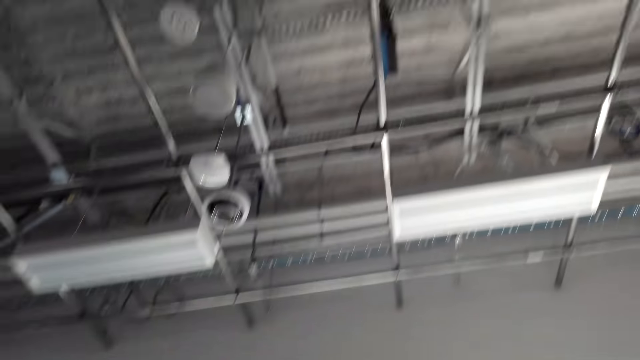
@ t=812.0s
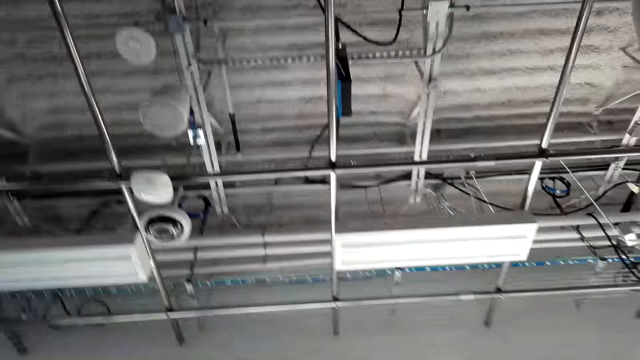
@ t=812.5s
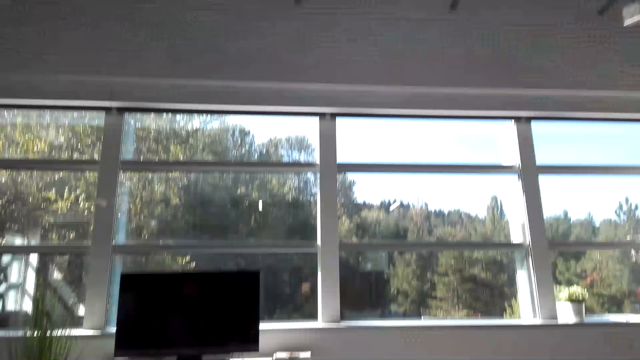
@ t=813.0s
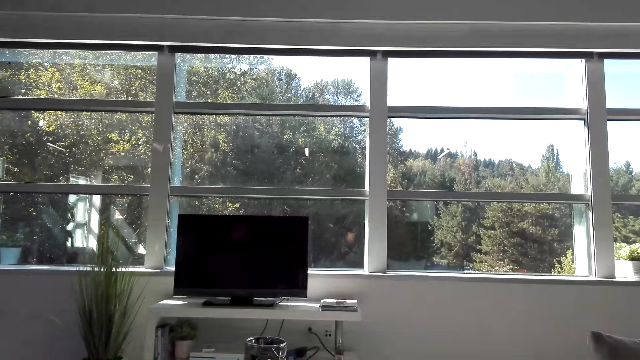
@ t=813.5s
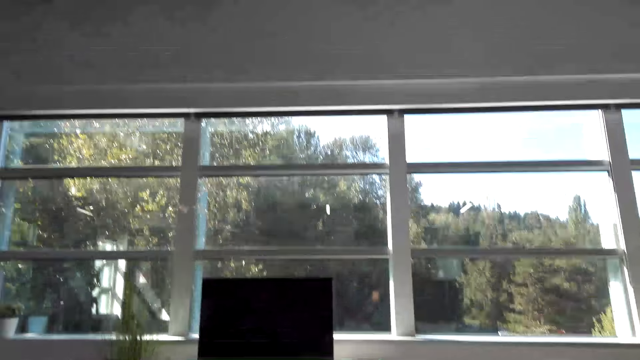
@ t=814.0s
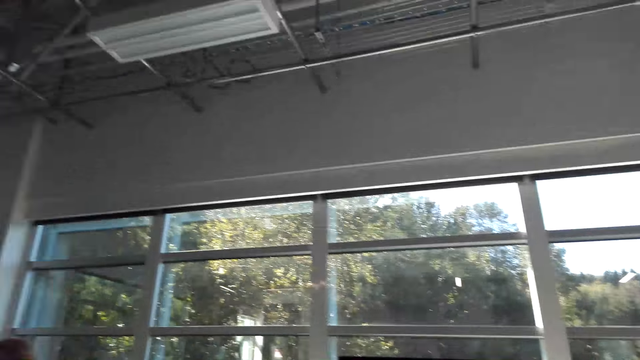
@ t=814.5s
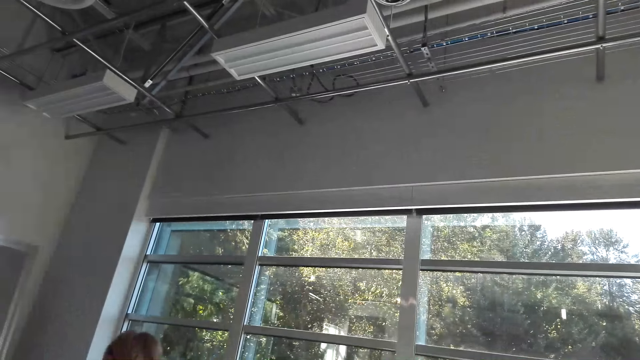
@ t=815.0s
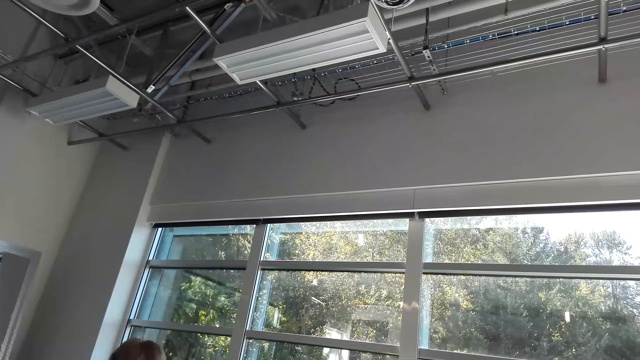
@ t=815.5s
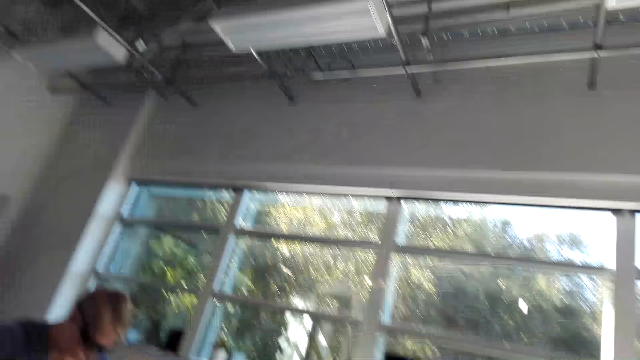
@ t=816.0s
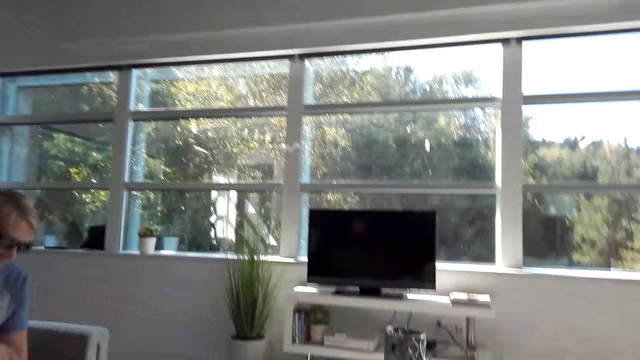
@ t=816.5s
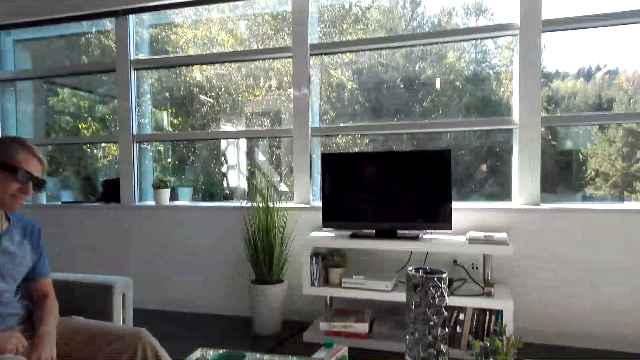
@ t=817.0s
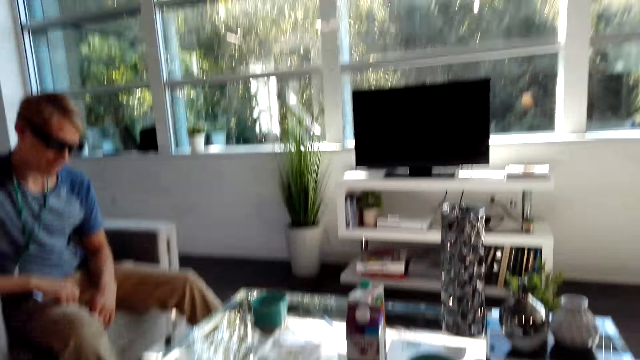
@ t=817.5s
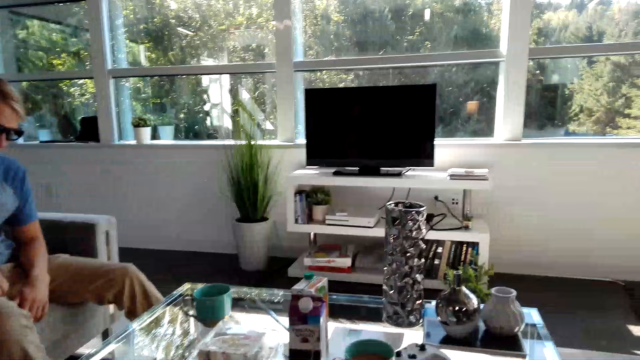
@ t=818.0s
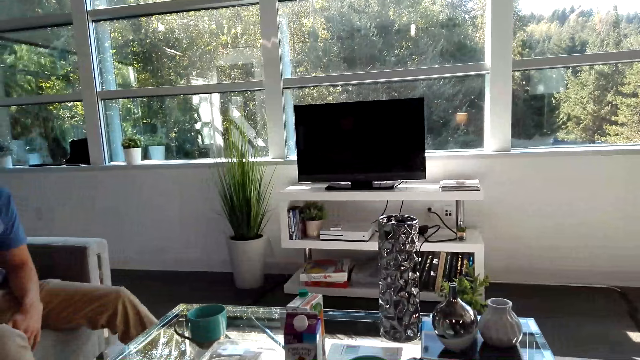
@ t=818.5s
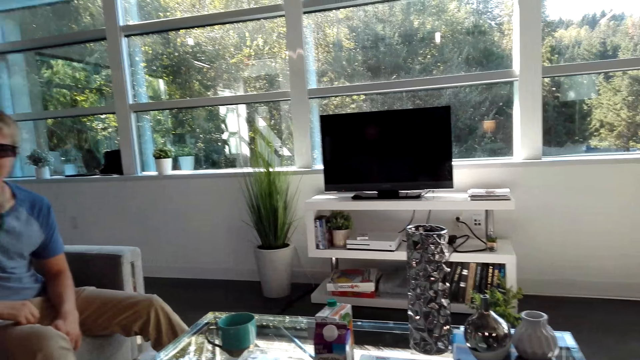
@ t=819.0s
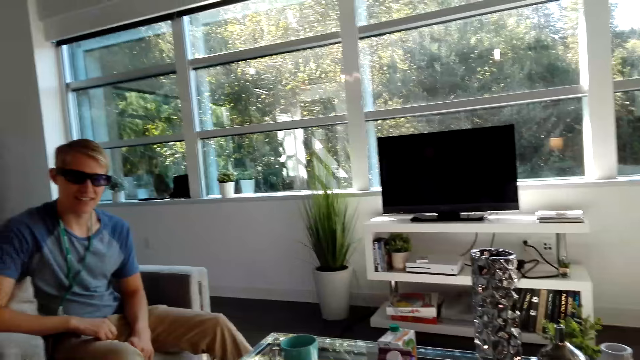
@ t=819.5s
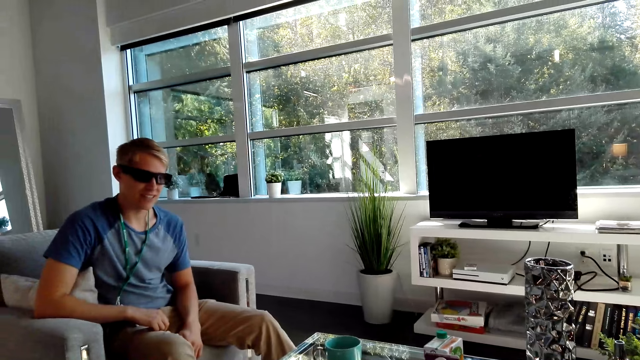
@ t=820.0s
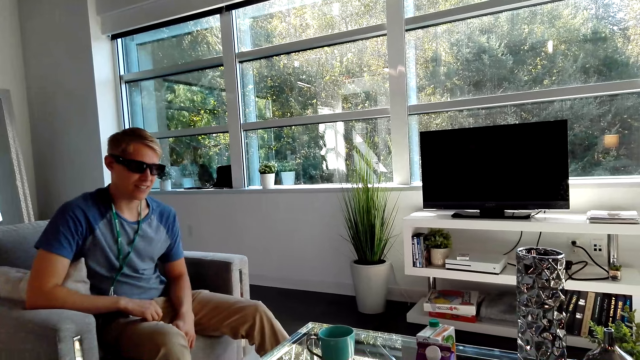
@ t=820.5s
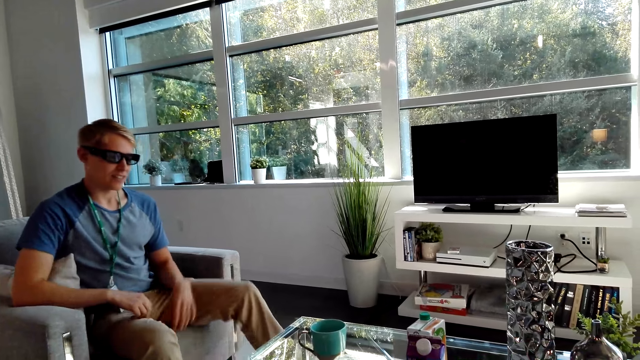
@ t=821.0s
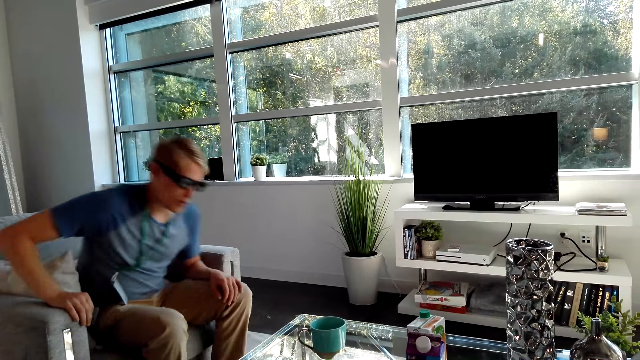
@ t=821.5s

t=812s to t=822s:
The camera wearer looks around the house.

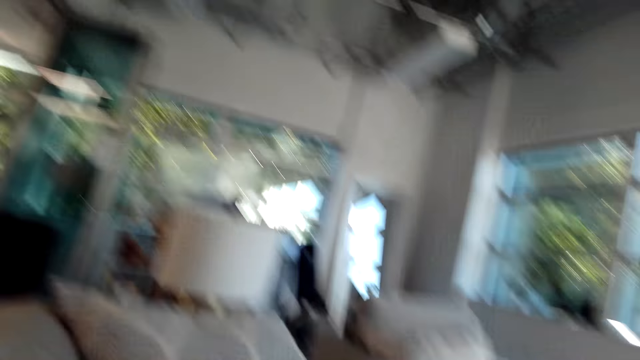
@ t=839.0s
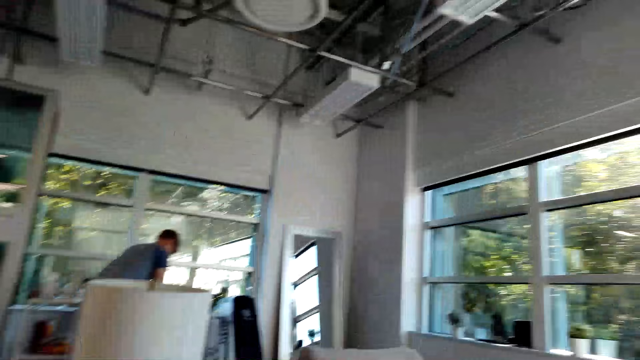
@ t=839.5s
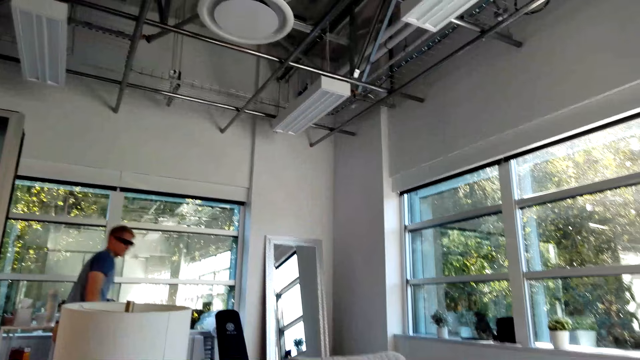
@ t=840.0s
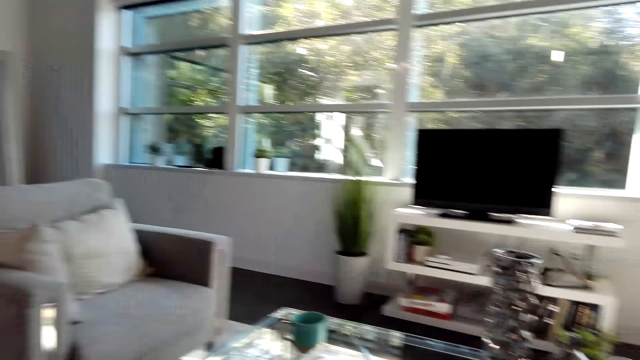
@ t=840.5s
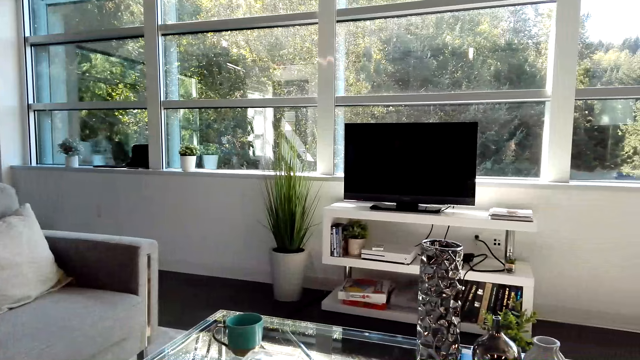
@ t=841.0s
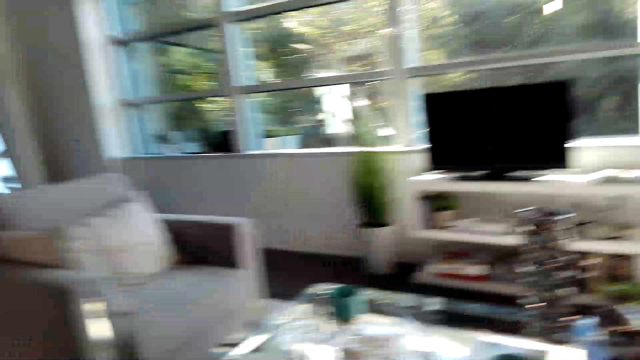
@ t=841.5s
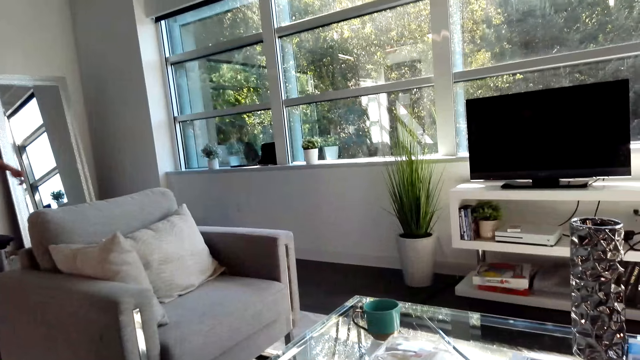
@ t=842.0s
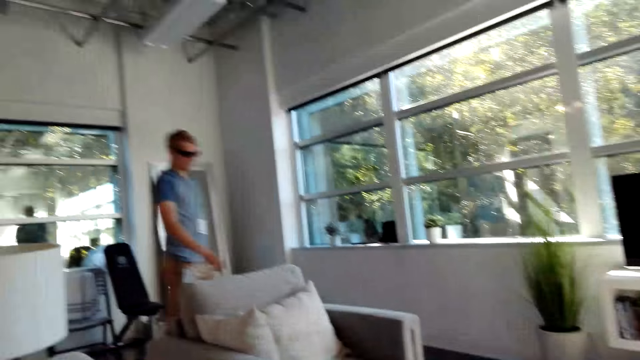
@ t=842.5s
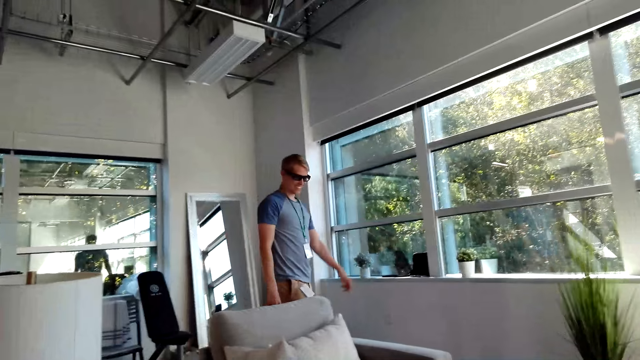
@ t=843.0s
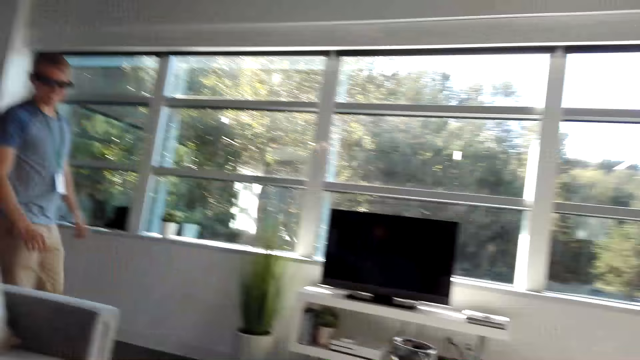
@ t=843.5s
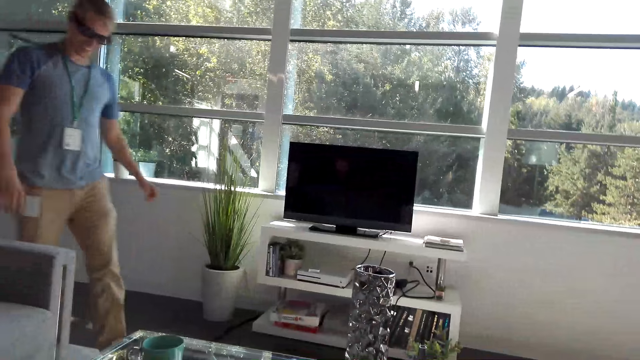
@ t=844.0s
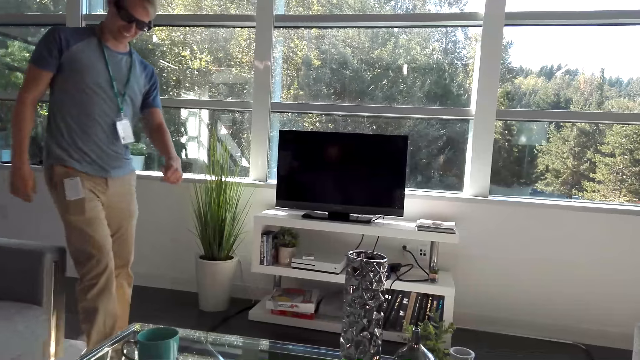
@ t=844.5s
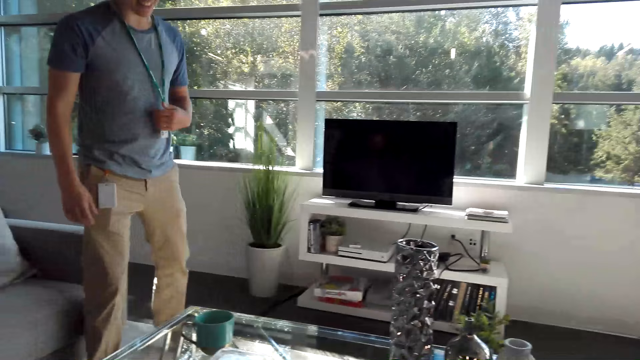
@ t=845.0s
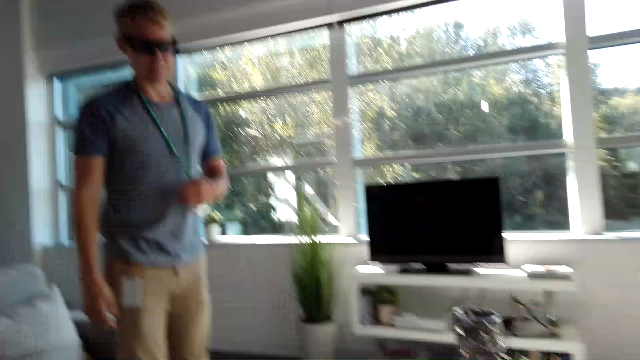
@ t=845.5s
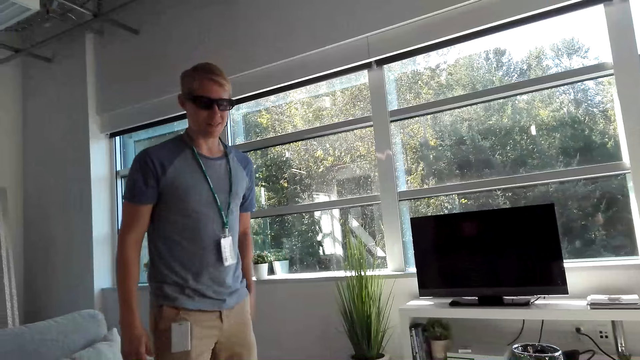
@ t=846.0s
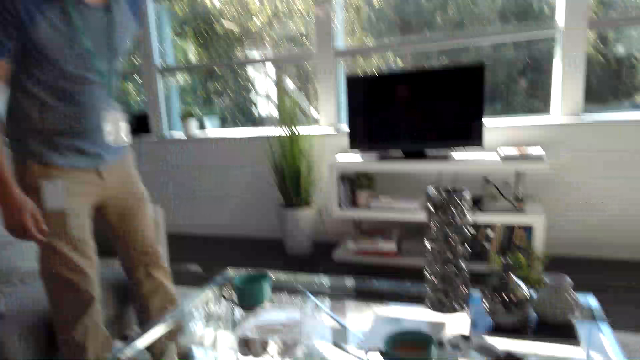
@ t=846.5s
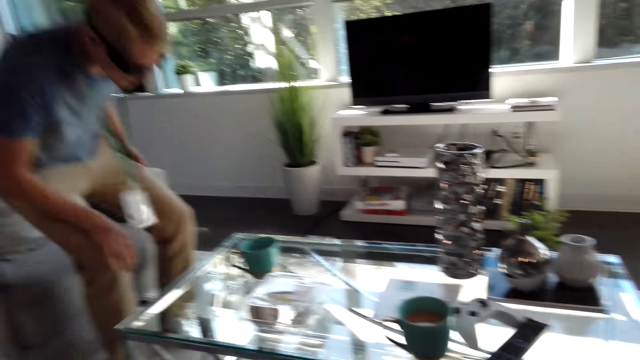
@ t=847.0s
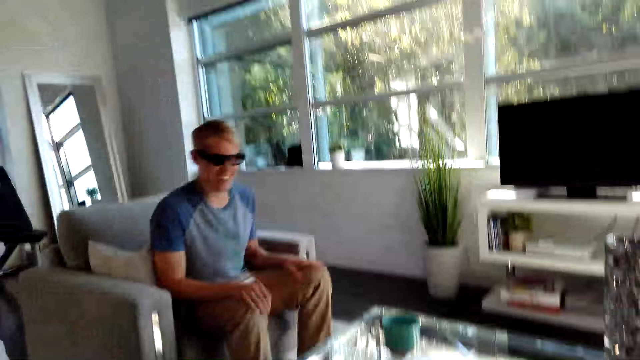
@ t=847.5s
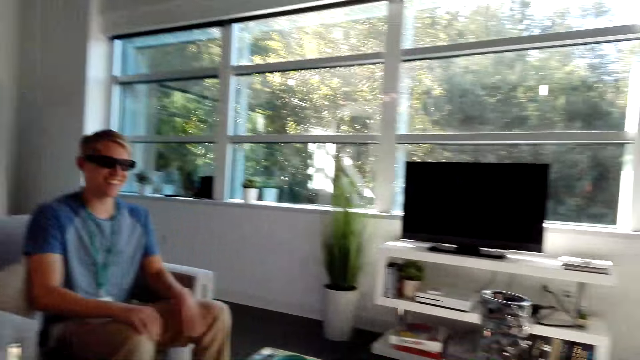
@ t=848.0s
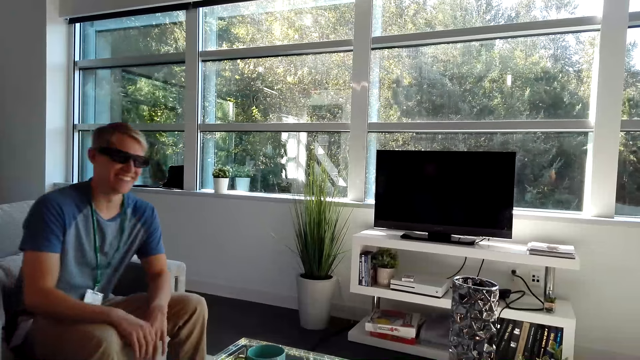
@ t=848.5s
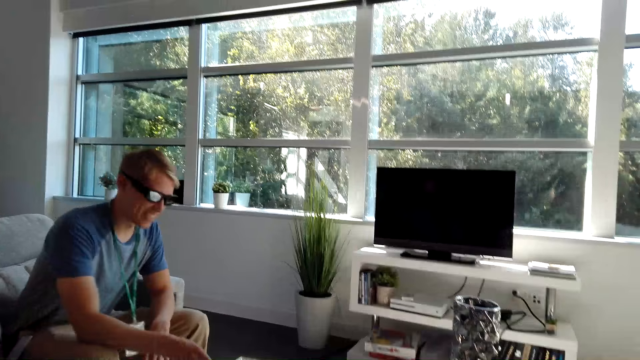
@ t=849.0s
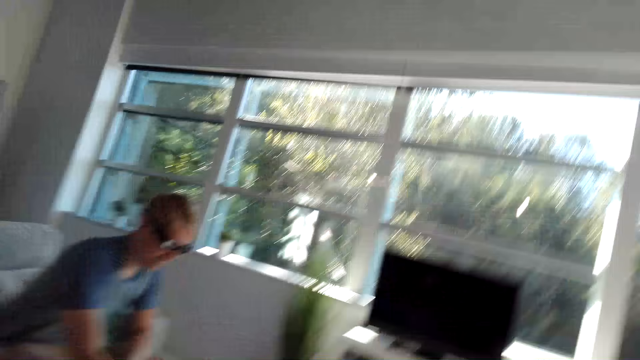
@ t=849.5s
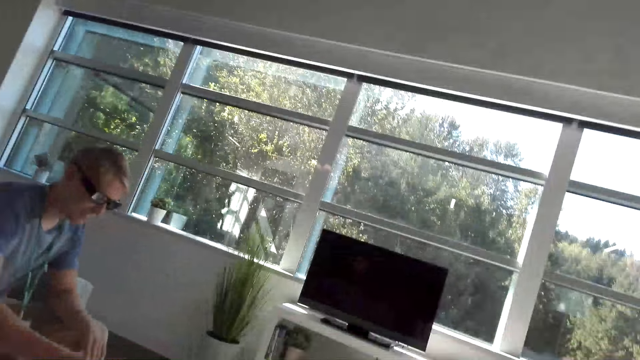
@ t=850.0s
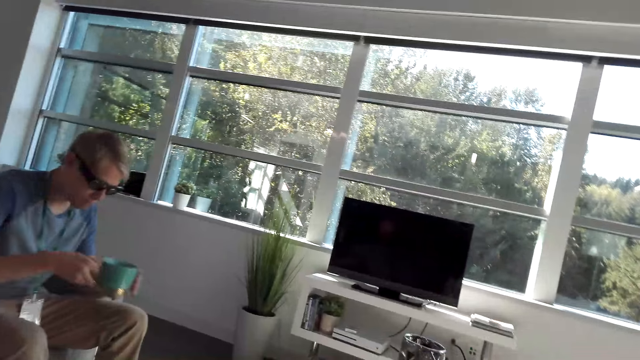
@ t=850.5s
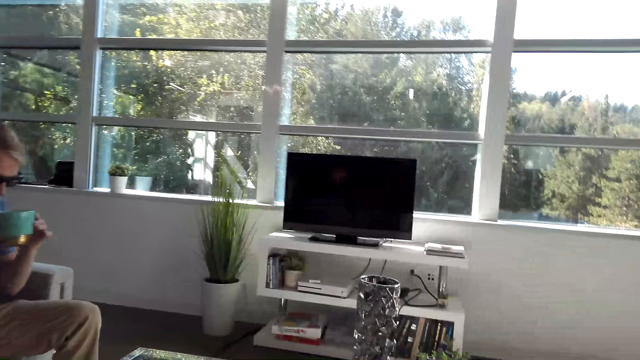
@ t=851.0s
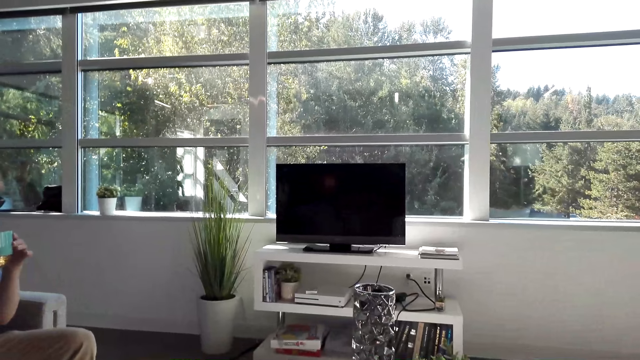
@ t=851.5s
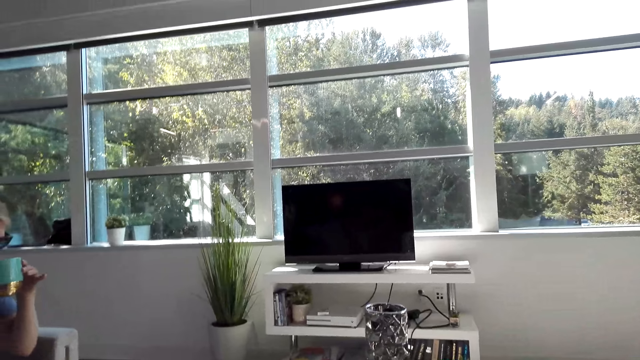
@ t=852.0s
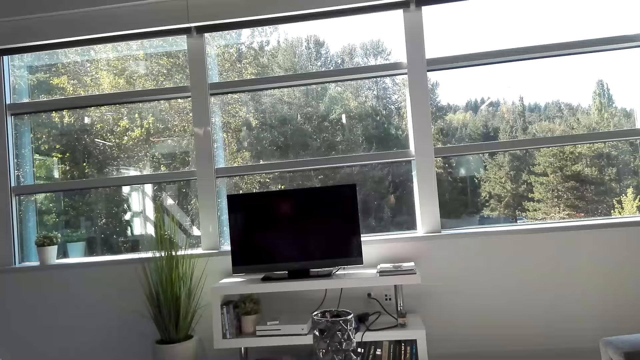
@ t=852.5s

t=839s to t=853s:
A male does something. The male walks around the house, holds a tag and sits on the couch or chair. The camera wearer converses with the male. The male picks up the cup from the table and sips from the cup.
